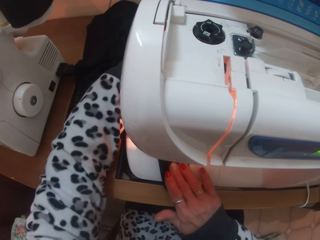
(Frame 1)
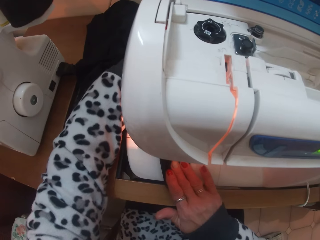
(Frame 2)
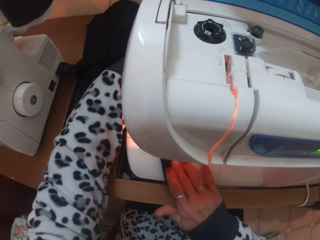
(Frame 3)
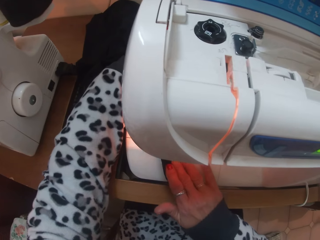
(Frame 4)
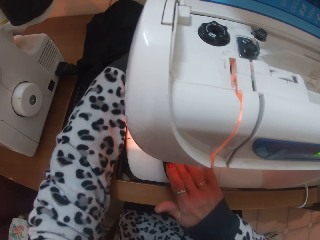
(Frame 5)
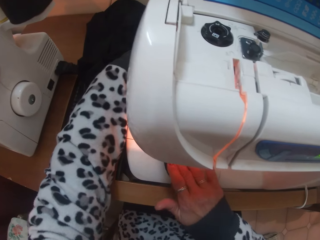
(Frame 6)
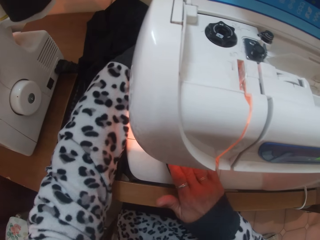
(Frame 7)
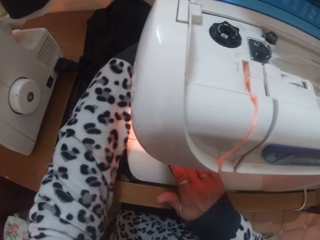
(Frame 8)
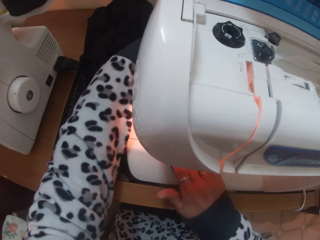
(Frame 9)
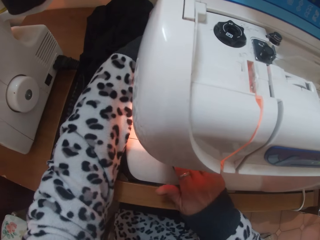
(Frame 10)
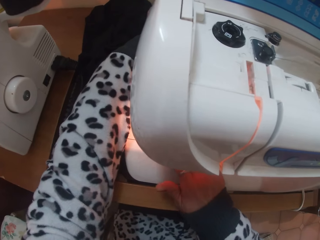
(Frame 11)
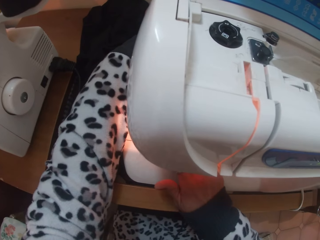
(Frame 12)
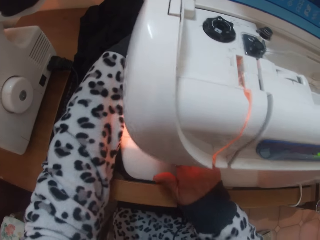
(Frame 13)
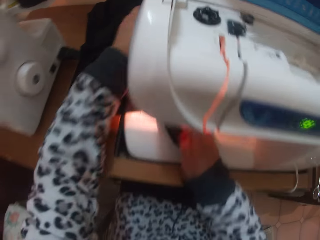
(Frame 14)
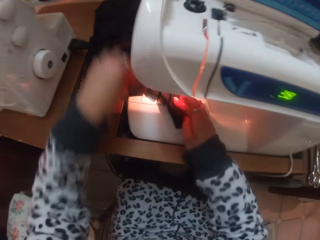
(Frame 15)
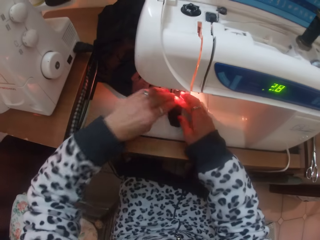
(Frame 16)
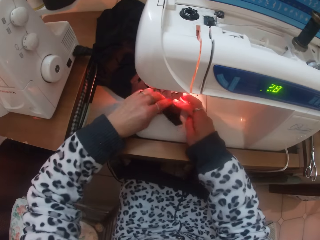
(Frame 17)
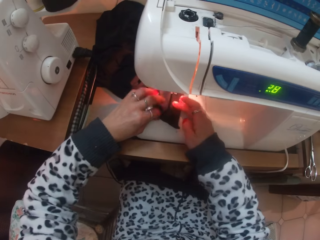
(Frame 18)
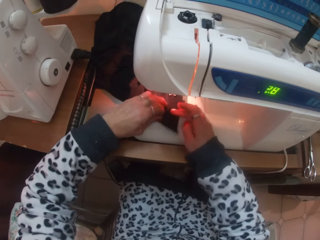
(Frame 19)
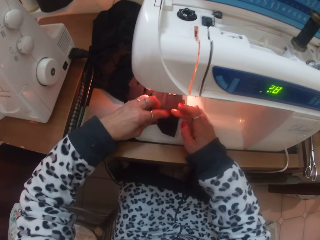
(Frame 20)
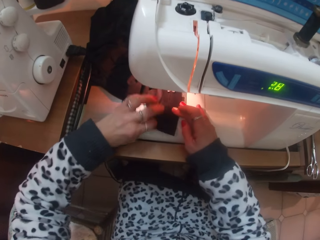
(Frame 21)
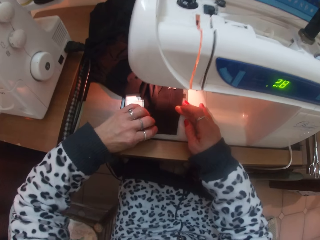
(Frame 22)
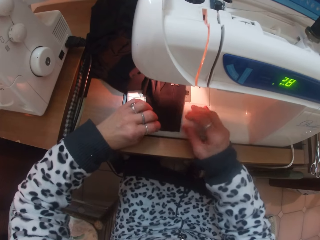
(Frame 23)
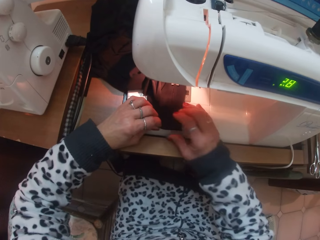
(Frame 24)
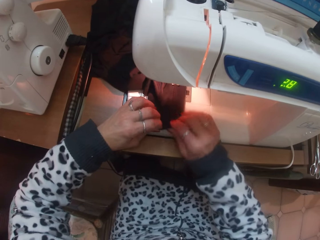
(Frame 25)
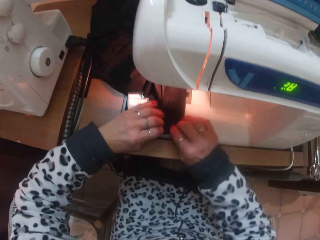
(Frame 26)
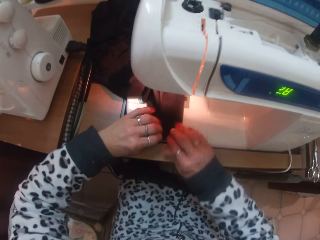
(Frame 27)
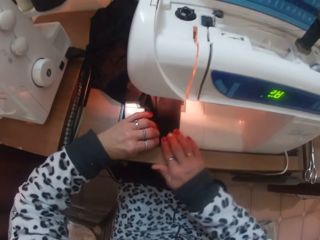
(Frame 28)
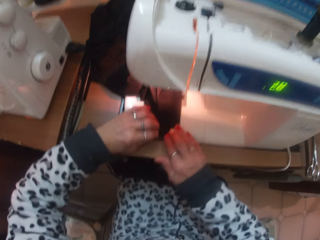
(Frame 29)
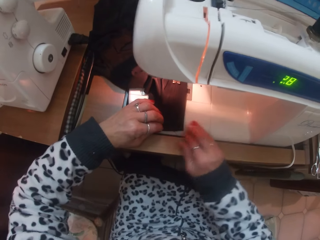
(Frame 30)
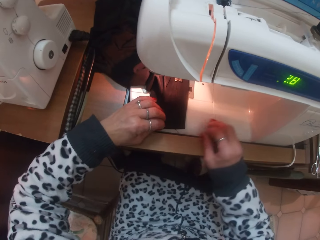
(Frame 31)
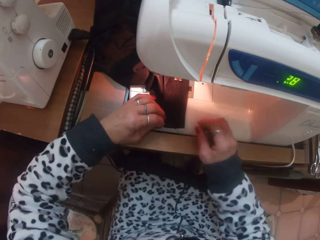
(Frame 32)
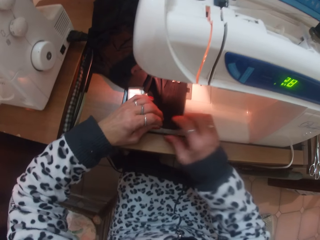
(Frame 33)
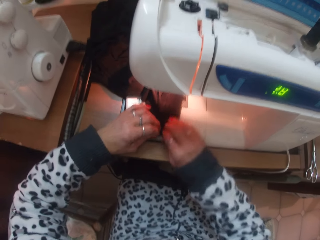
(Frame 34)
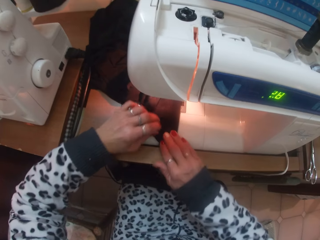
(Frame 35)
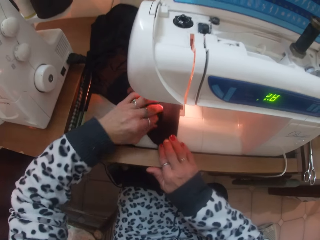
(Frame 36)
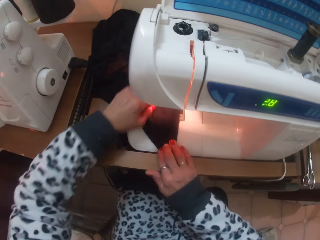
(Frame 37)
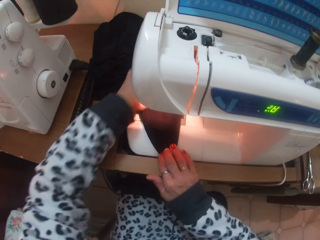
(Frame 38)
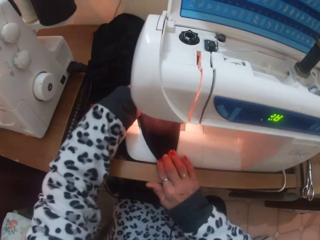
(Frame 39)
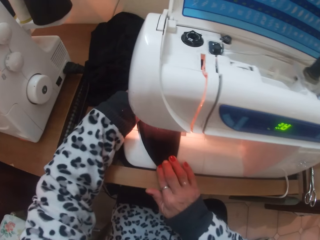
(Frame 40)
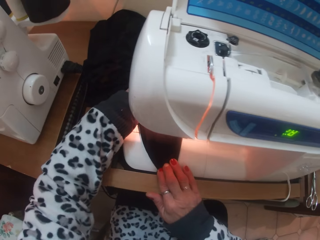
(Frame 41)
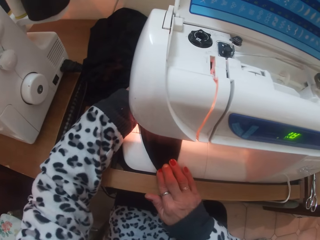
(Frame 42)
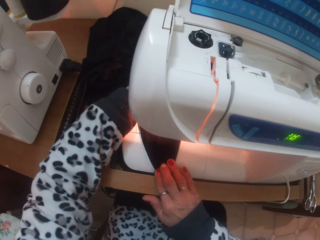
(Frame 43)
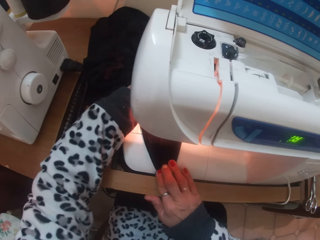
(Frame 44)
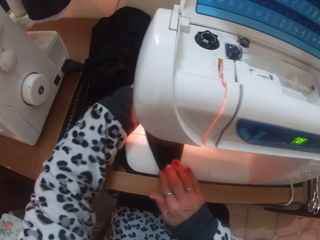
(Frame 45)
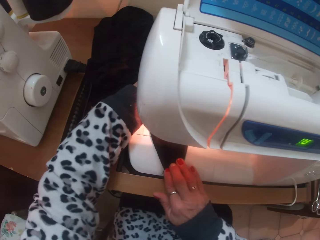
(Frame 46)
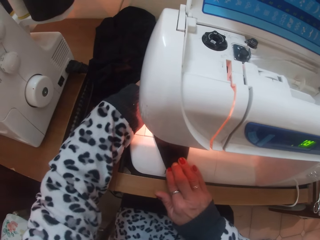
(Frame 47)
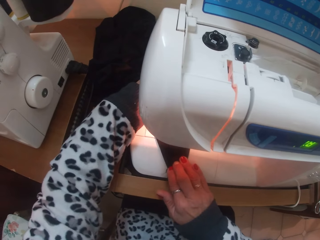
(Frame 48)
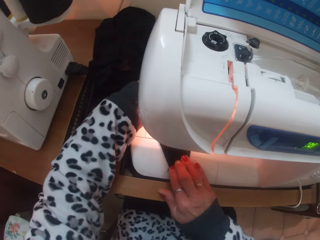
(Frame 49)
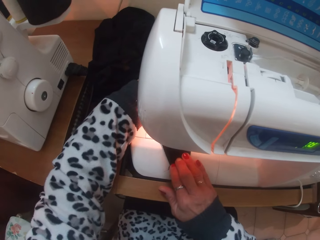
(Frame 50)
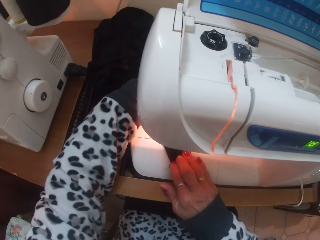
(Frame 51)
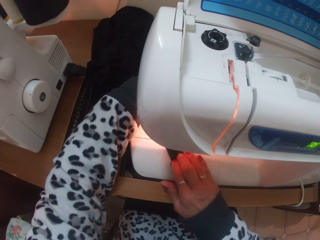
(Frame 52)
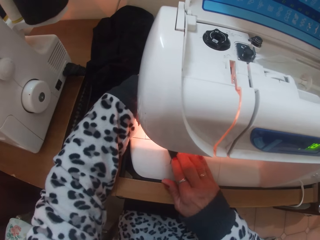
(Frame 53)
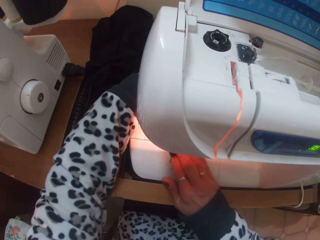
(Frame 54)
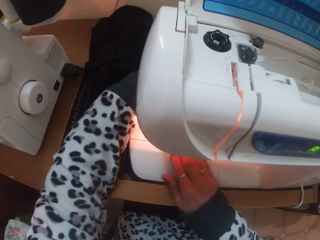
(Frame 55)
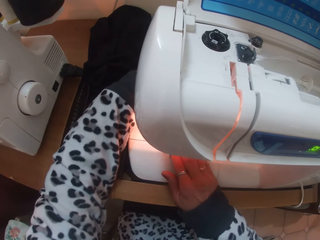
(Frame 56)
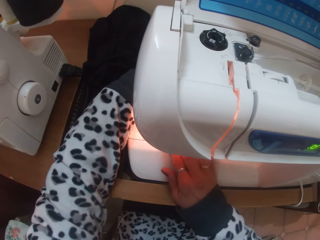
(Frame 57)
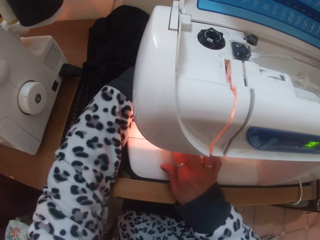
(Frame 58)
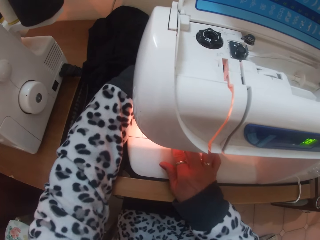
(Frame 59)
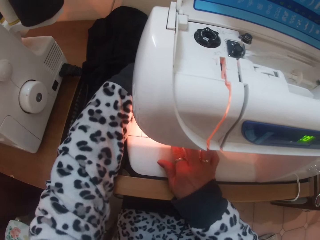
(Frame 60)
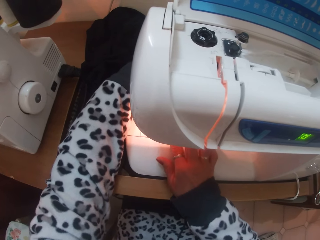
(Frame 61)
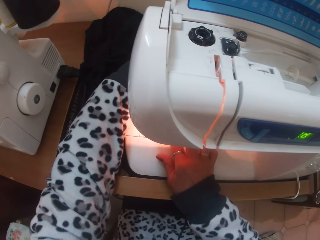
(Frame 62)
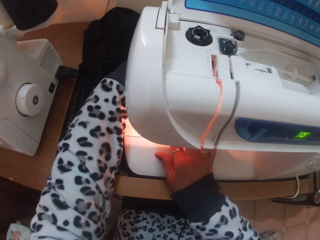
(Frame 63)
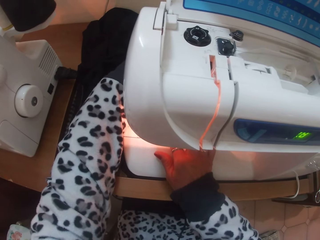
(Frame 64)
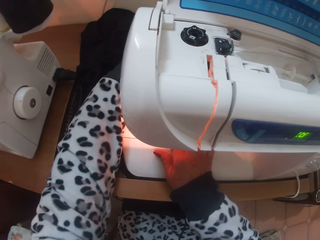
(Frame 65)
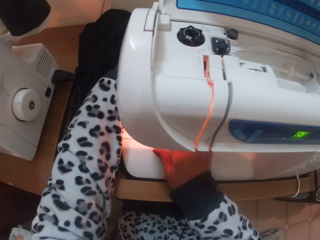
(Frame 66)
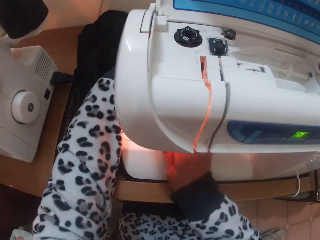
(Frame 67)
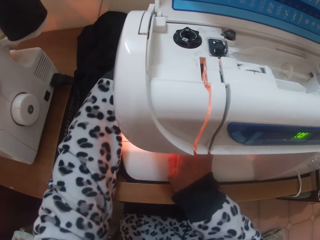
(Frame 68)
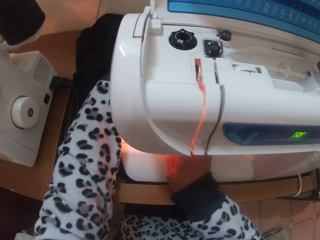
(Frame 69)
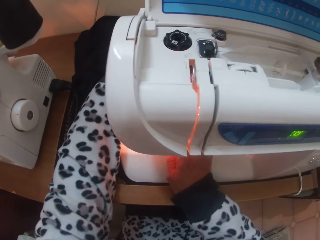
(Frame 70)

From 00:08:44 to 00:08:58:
The camera wearer adjusts the cloth under the presser foot with her hands. She sews the cloth.

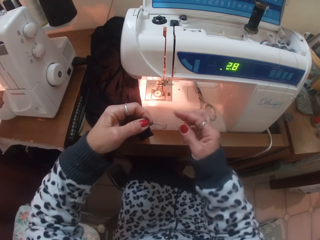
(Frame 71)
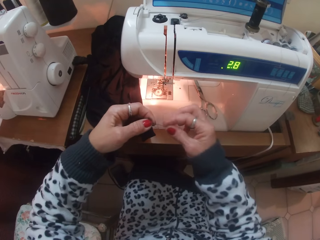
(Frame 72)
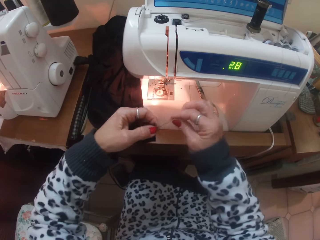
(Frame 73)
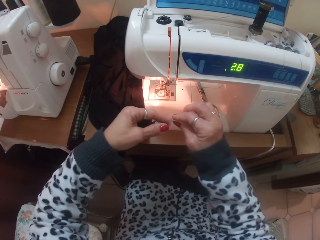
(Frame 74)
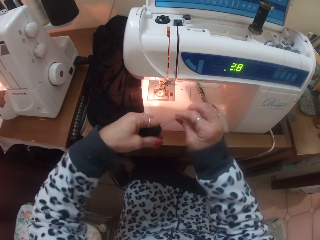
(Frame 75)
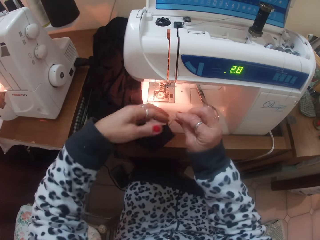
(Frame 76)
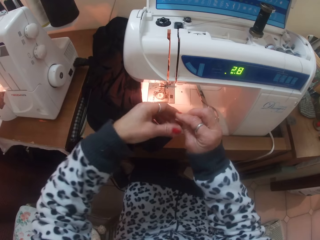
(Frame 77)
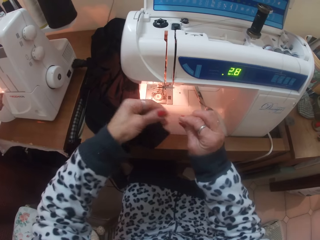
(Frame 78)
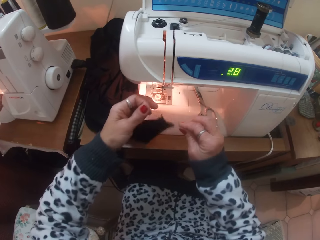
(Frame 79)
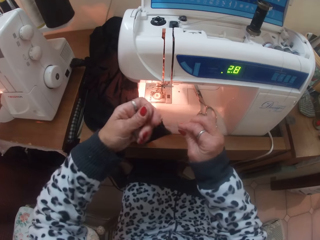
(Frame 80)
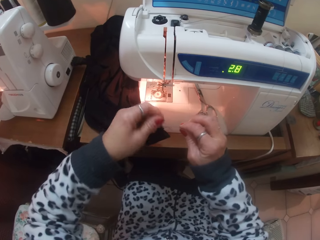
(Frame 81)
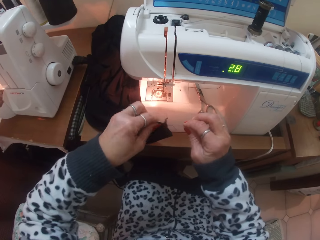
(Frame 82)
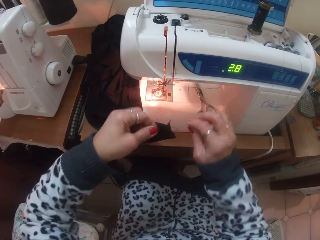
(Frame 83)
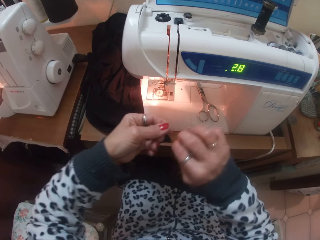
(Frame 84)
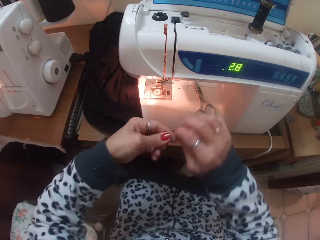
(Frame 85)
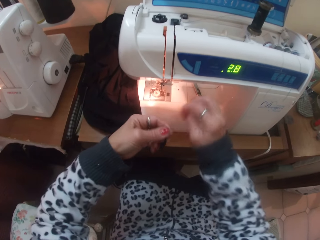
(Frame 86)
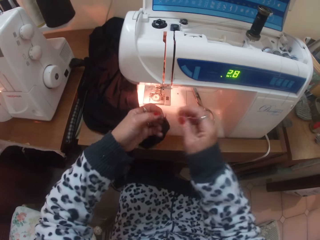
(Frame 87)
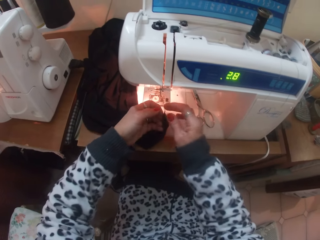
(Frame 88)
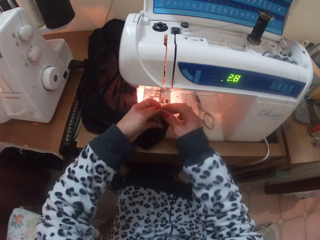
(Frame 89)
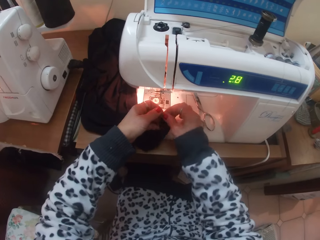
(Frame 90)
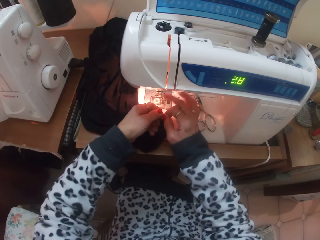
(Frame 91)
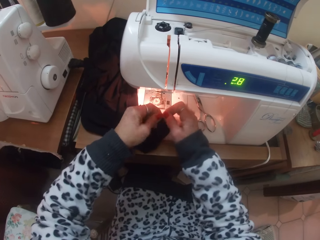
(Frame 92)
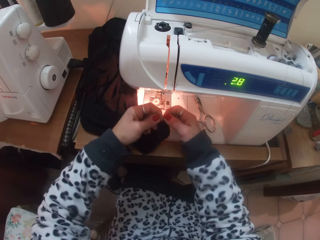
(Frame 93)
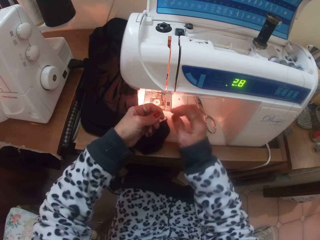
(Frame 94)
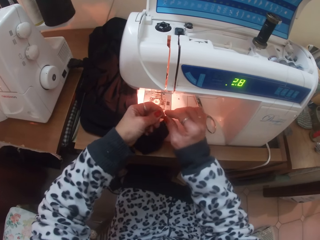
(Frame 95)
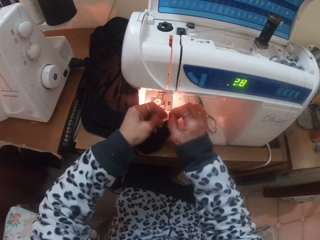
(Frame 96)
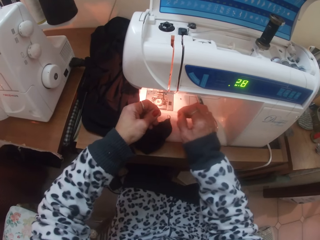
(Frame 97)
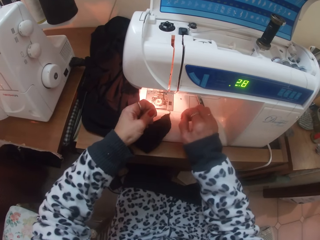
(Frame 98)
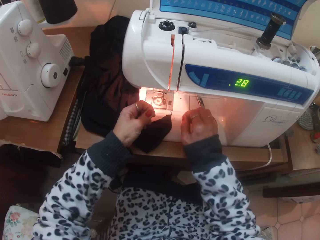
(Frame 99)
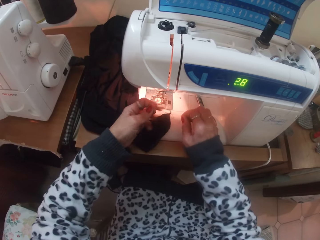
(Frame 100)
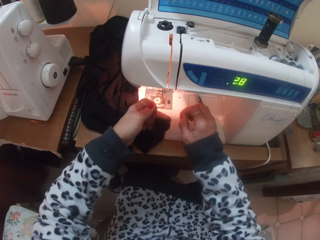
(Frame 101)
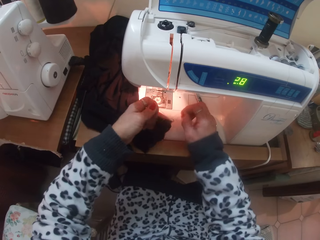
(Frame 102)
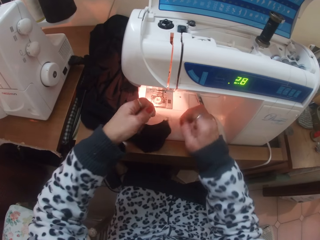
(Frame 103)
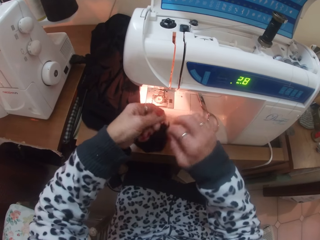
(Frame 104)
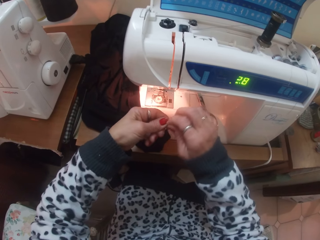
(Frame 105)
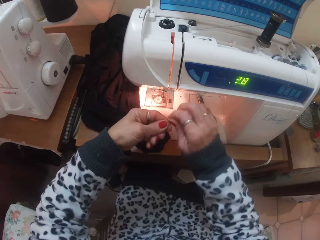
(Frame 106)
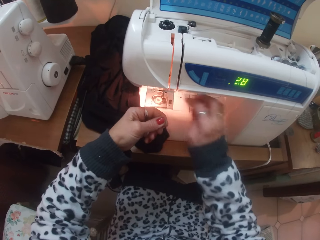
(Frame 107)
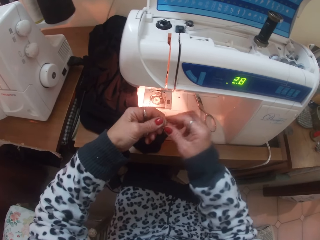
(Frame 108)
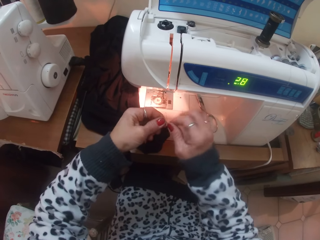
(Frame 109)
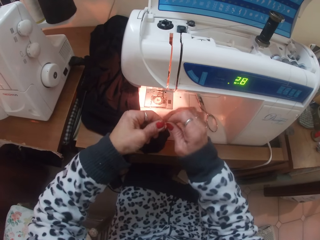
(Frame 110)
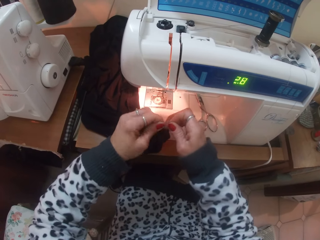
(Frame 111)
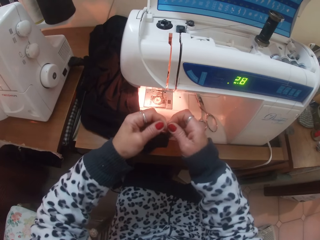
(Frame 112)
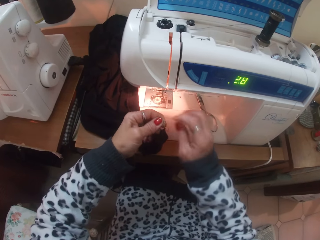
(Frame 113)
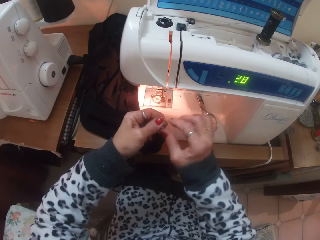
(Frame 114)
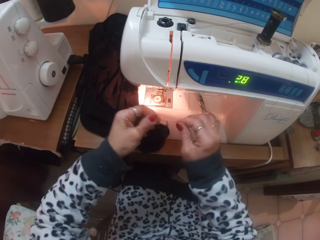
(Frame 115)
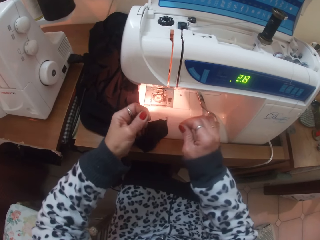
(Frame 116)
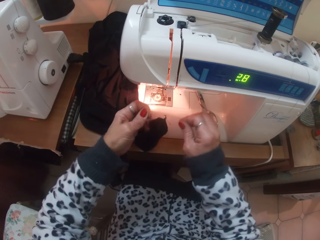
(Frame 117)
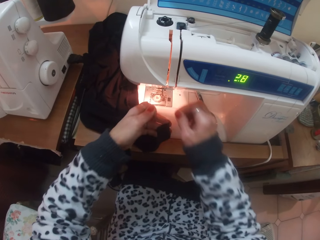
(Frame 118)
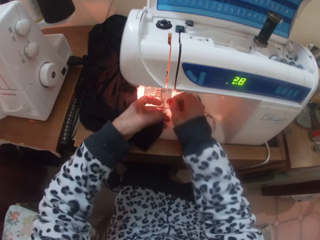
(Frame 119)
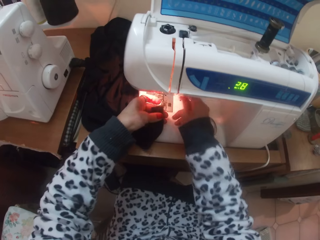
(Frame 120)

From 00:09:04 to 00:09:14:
The camera wearer pulls the thread. She ties threads from the cloth with her hands.
